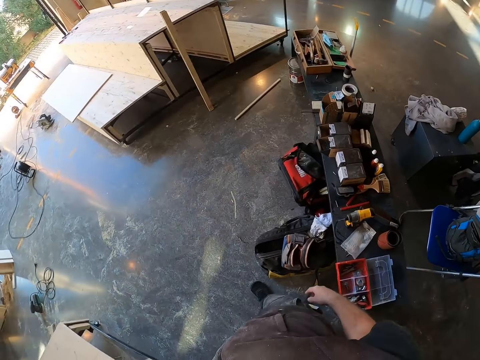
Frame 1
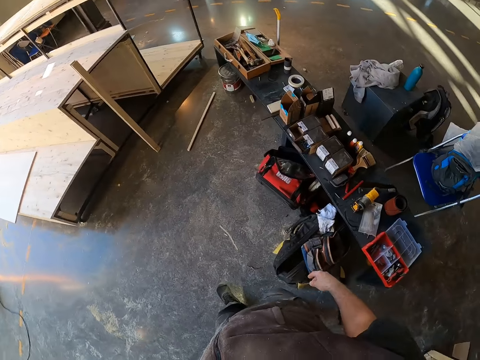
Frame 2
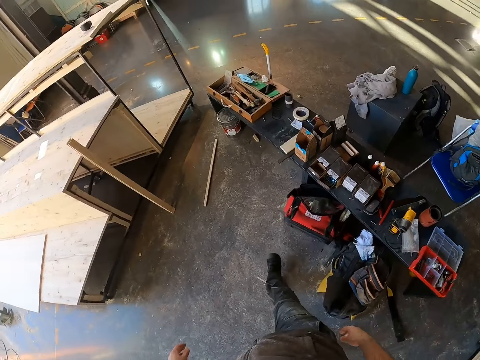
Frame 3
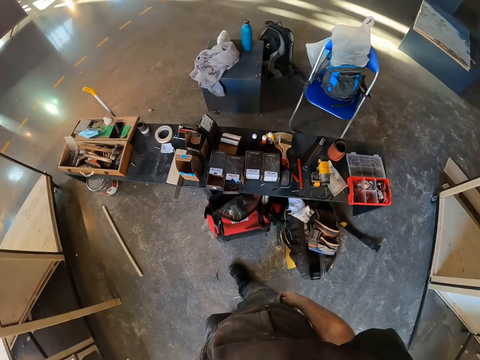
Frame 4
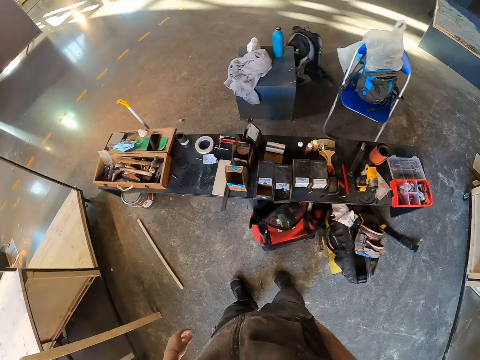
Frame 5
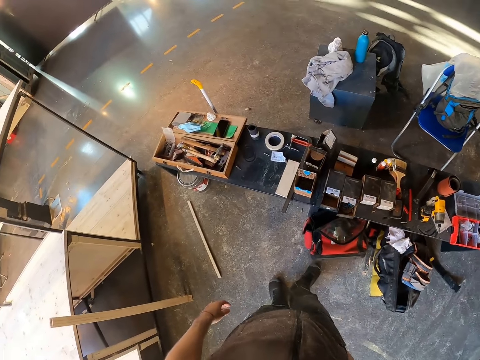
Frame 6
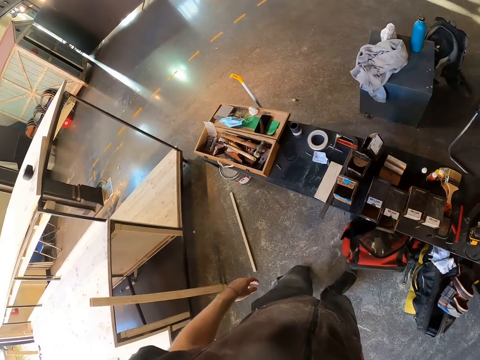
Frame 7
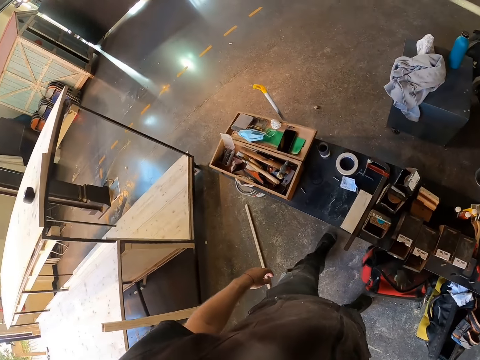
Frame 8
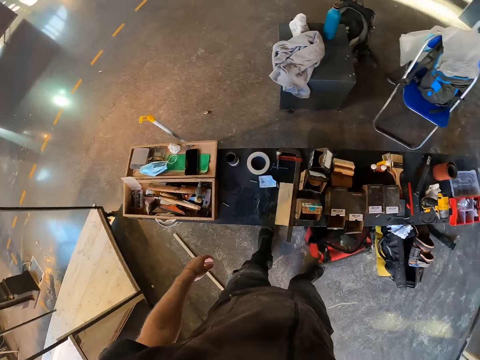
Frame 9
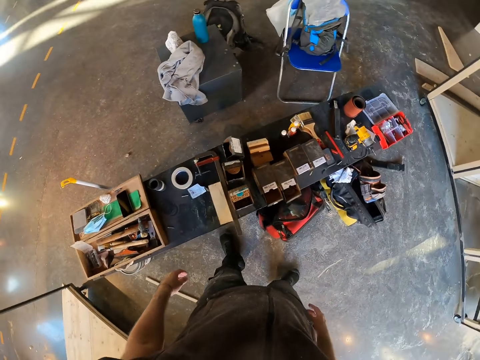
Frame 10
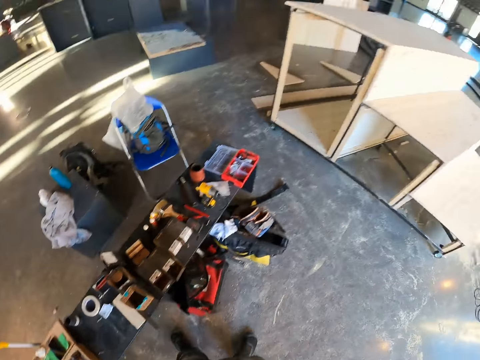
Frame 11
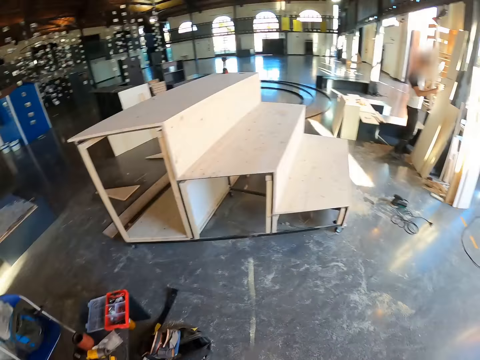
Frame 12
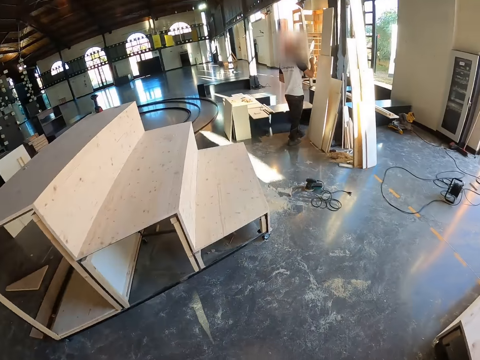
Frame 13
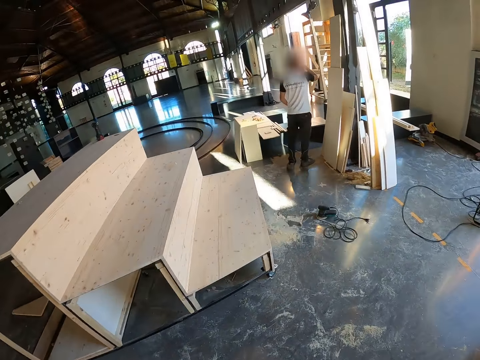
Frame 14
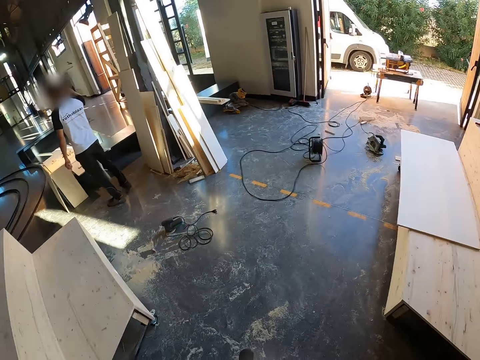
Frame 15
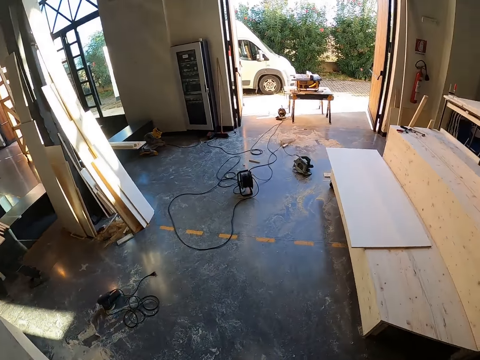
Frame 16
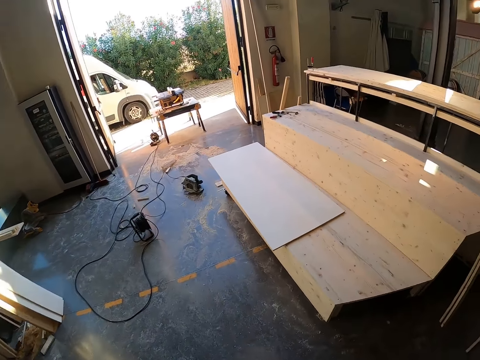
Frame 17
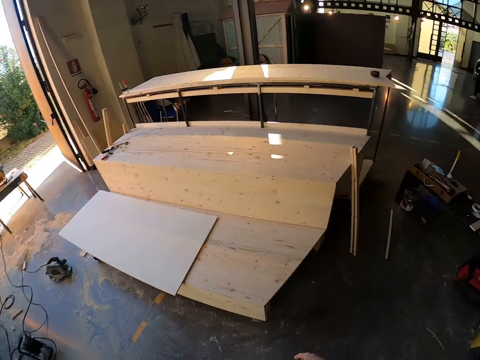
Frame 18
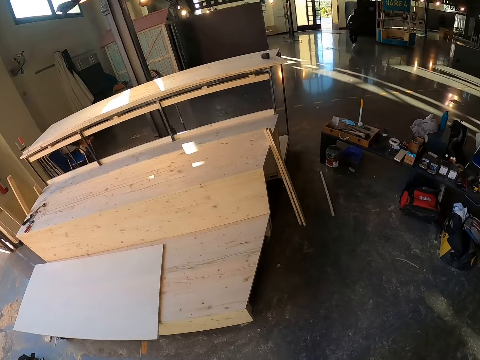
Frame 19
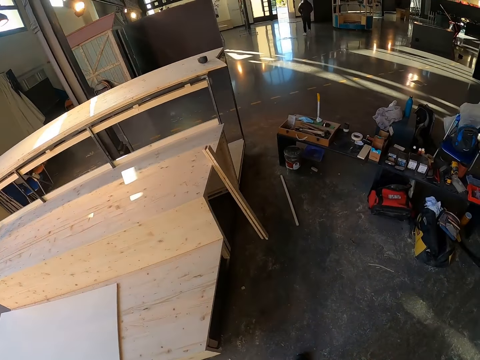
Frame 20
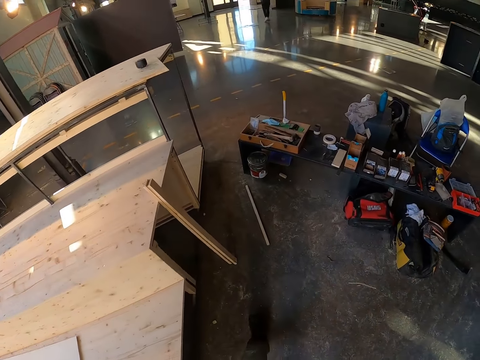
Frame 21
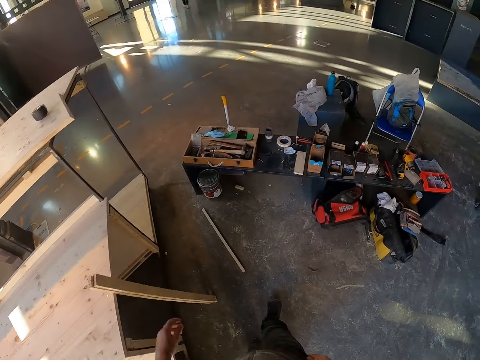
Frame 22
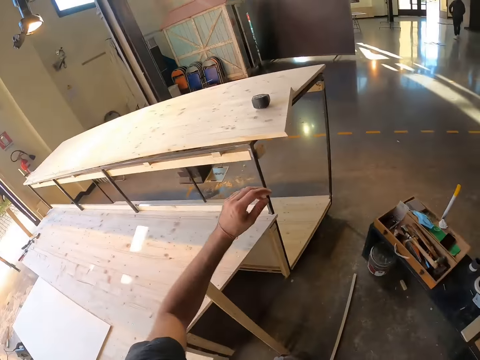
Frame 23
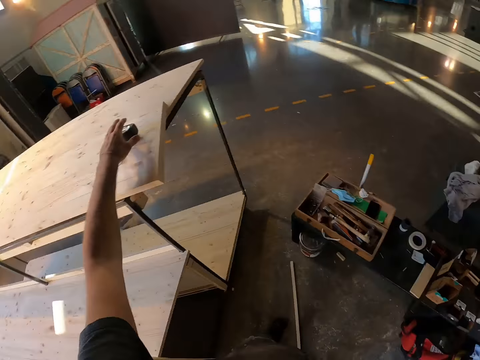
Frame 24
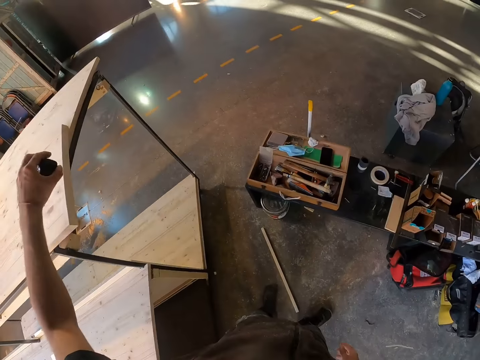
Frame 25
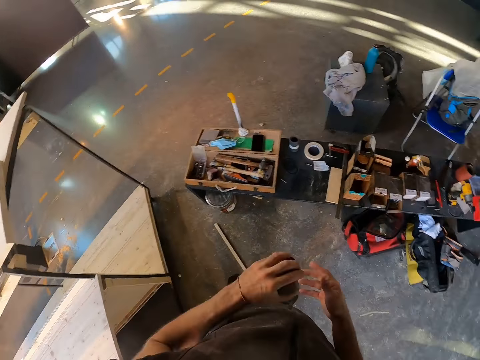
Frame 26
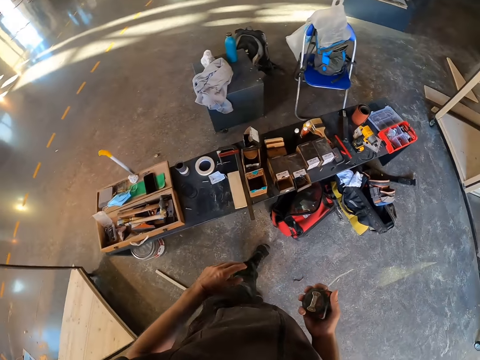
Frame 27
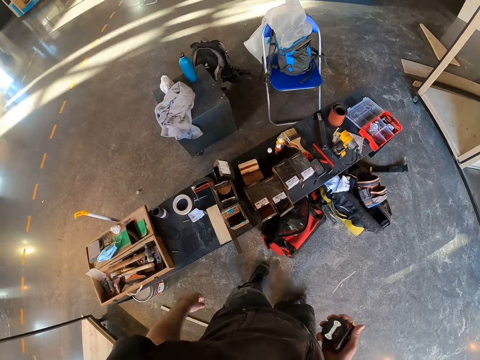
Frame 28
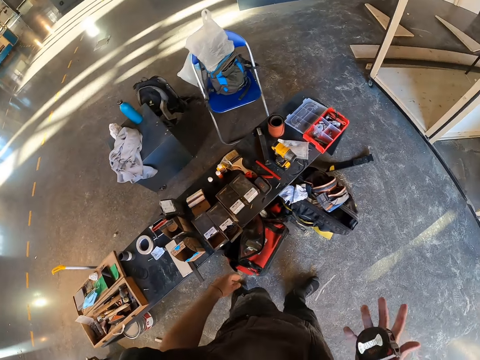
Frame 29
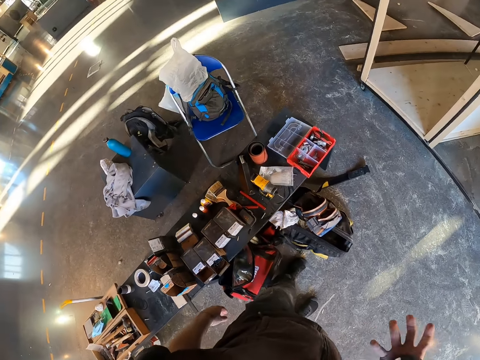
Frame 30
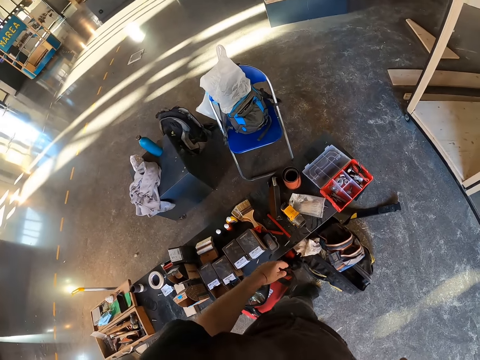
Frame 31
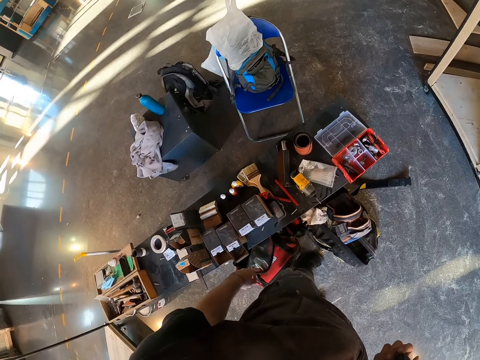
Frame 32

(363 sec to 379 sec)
The camera wearer picks up a measuring tape from a wooden staircase with his left hand. He passes the measuring tape in his left hand to his right hand. He moves around. He bounces the measuring tape on his right hand.

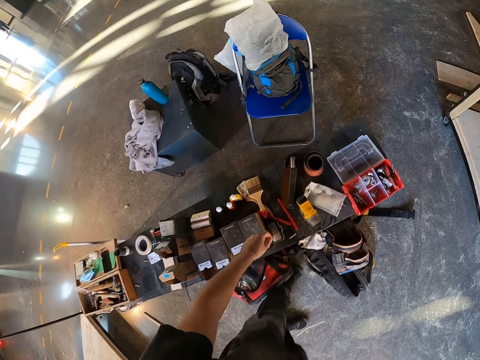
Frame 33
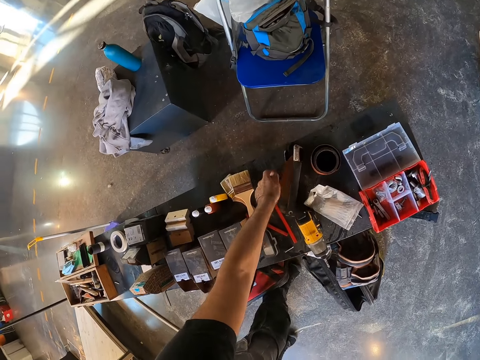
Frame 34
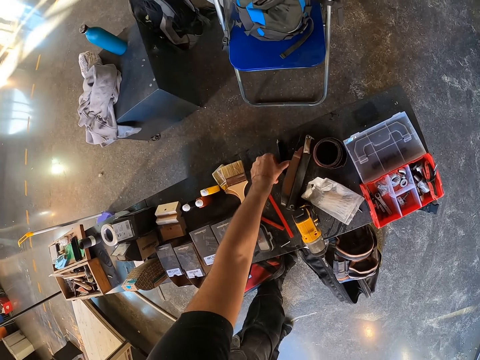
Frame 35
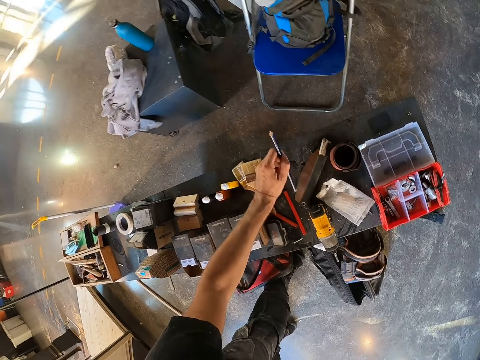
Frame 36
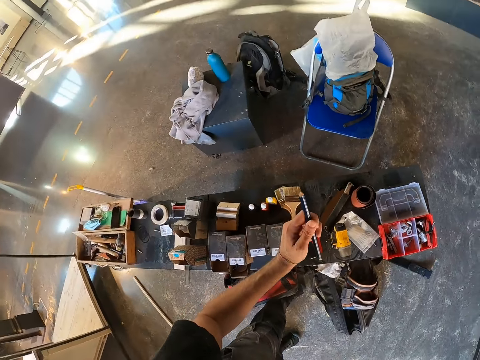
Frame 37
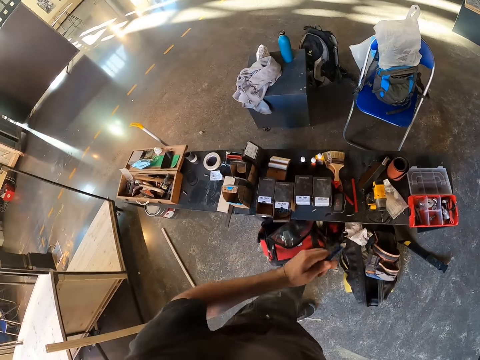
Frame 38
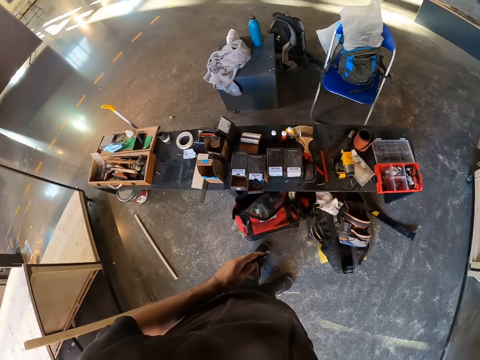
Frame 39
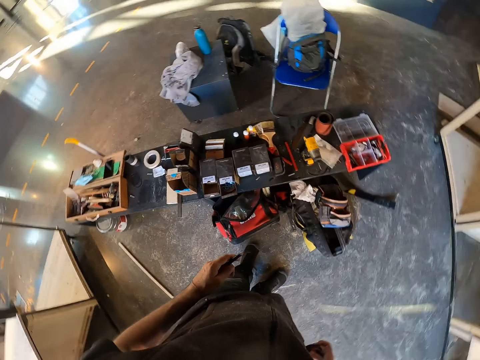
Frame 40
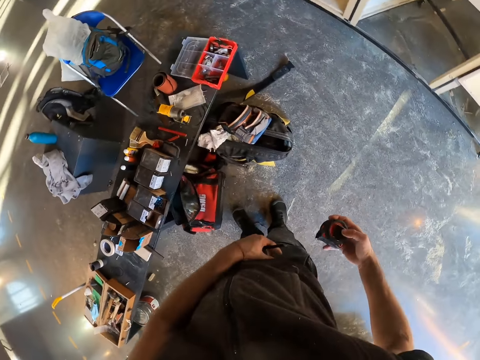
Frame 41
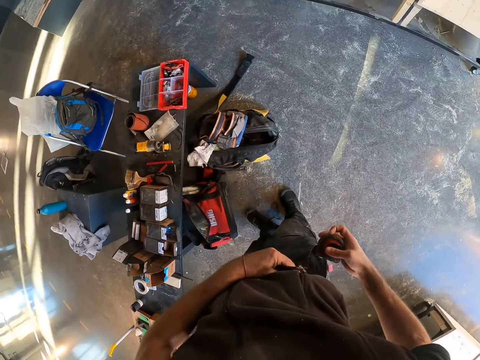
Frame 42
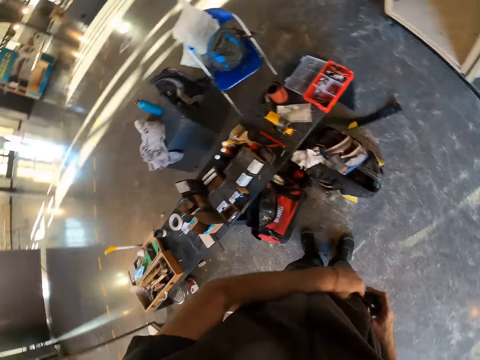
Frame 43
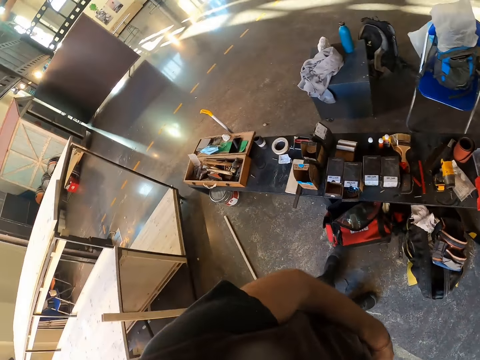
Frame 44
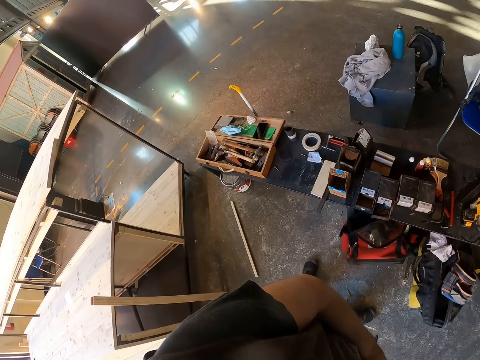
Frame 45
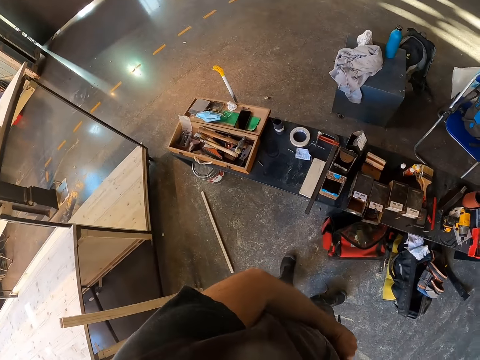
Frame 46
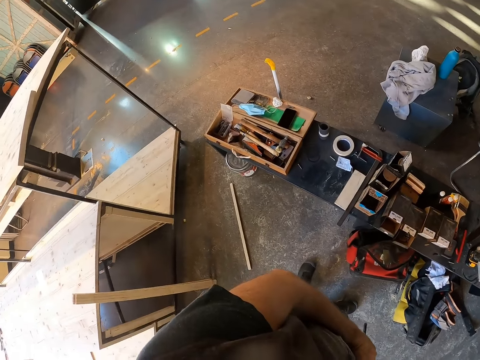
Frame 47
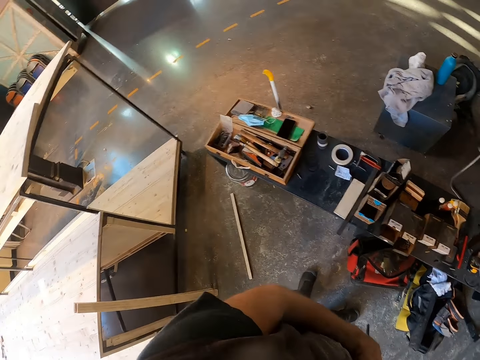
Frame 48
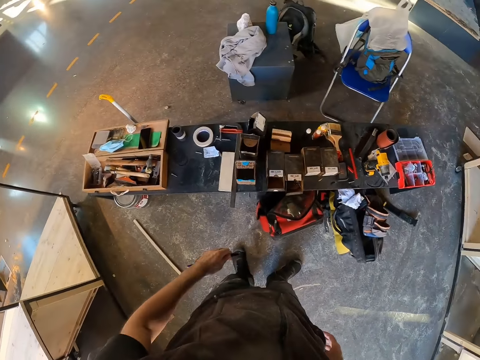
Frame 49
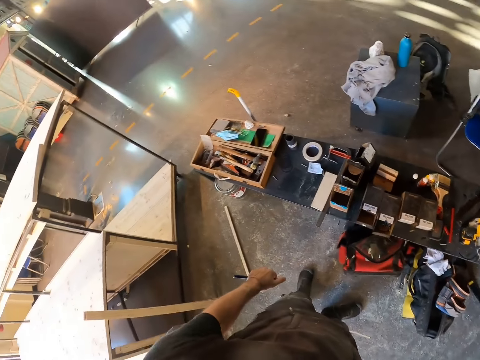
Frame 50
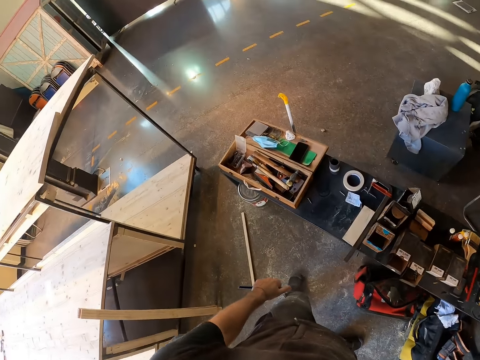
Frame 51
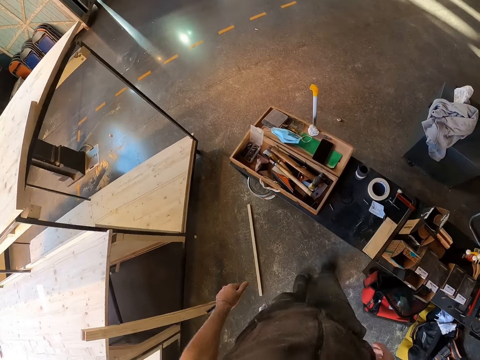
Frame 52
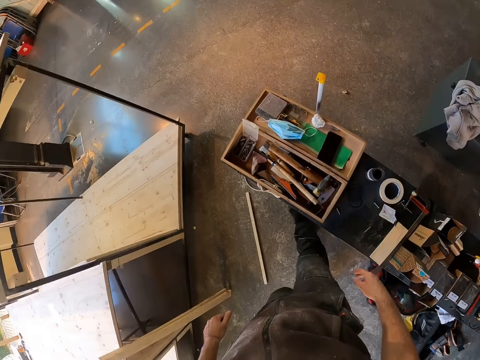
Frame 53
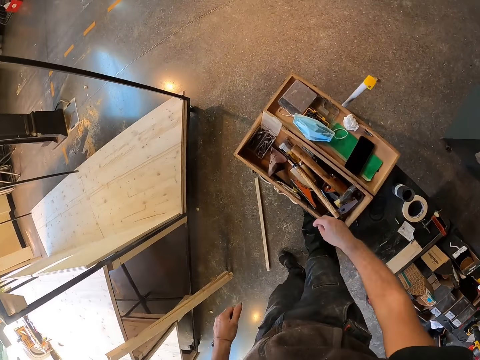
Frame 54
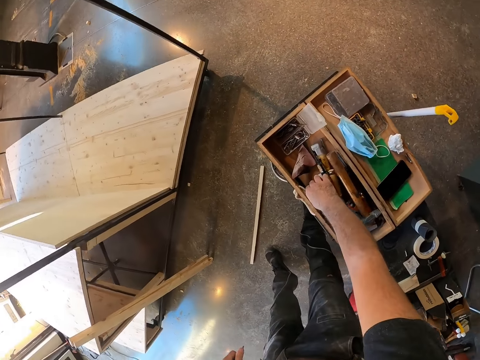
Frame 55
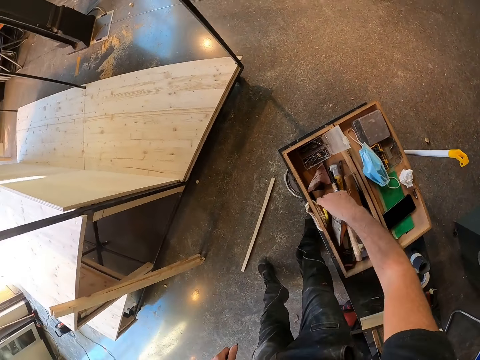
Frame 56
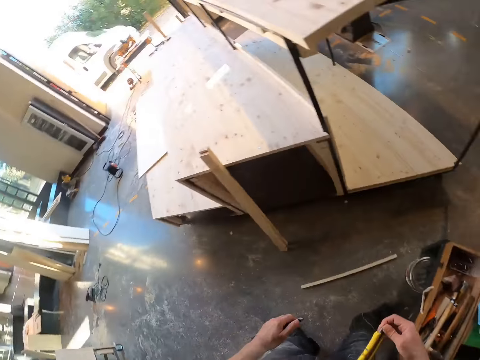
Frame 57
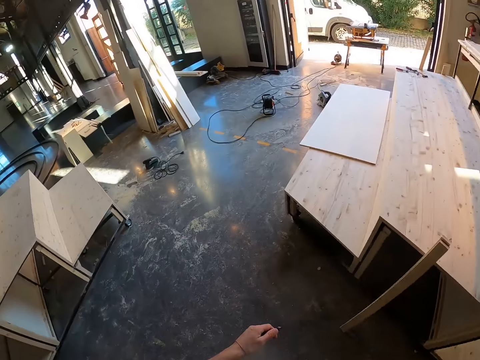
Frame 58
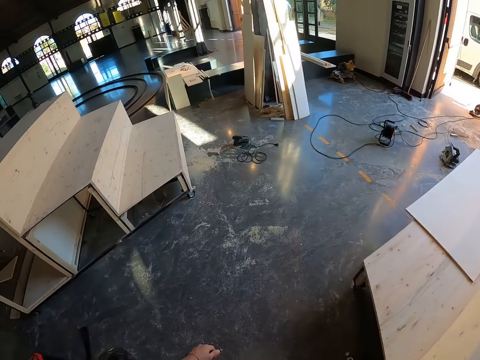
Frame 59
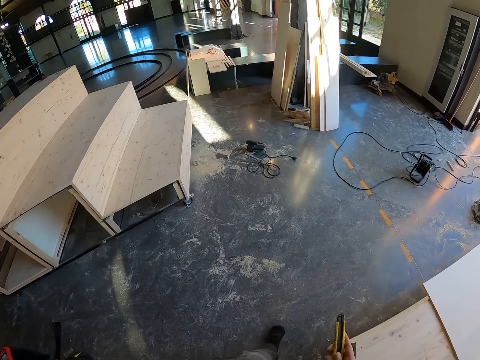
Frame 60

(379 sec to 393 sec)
The camera wearer picks a pencil from a bench with his left hand. He places the measuring tape in his pocket with his right hand. He looks around. He picks a blade cutter from a box on the bench with his right hand. He moves around.
